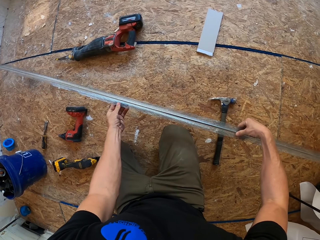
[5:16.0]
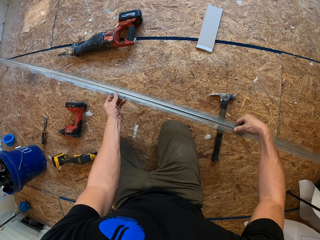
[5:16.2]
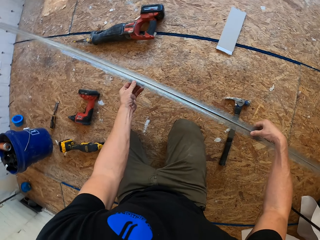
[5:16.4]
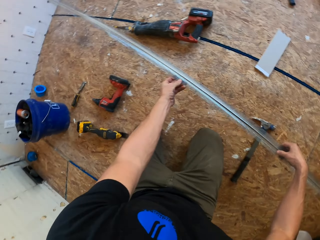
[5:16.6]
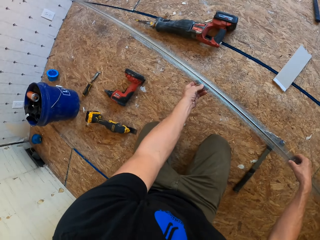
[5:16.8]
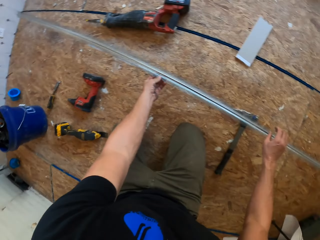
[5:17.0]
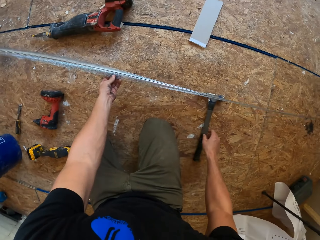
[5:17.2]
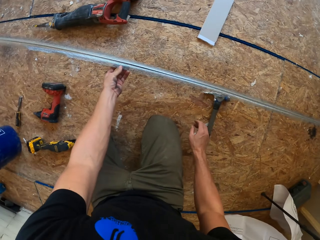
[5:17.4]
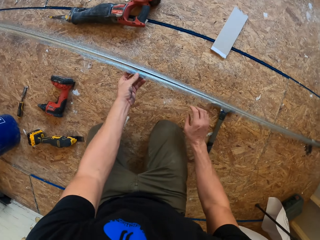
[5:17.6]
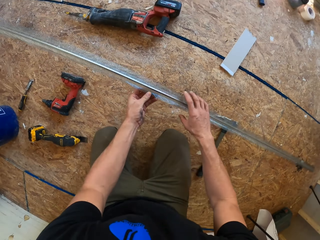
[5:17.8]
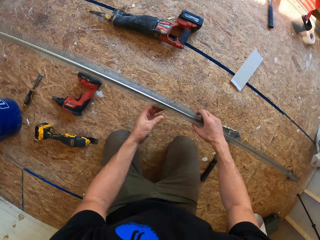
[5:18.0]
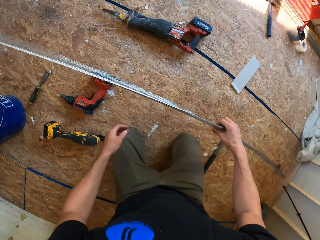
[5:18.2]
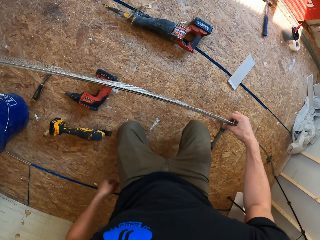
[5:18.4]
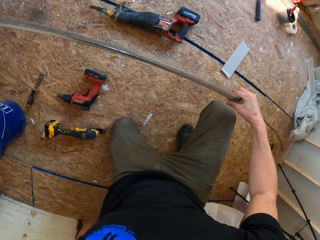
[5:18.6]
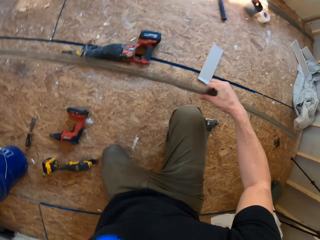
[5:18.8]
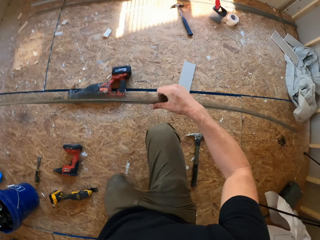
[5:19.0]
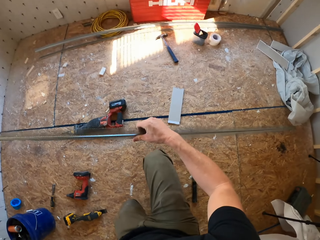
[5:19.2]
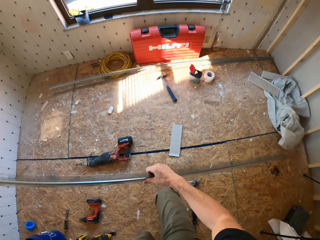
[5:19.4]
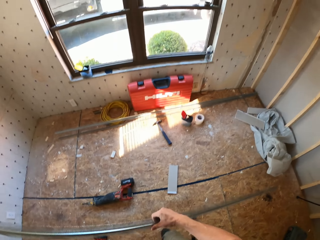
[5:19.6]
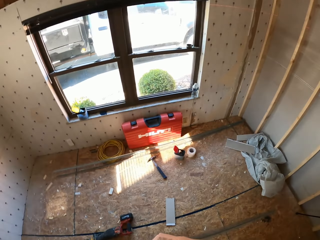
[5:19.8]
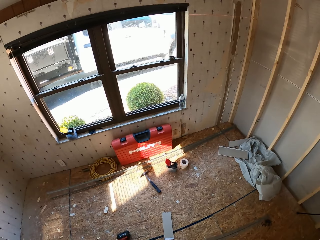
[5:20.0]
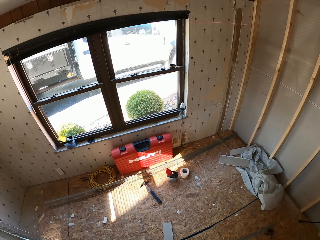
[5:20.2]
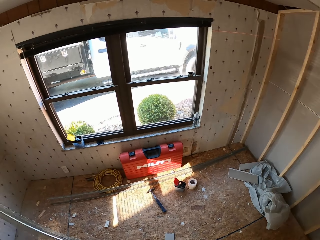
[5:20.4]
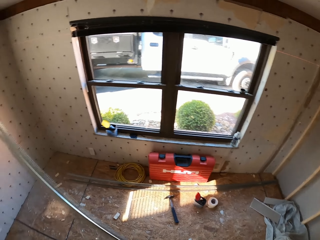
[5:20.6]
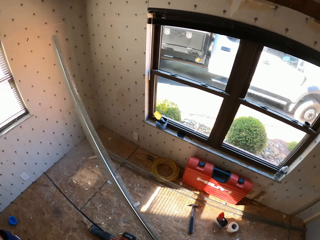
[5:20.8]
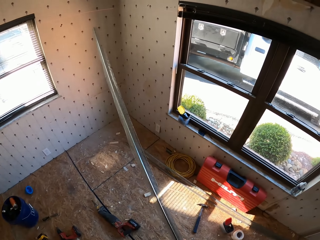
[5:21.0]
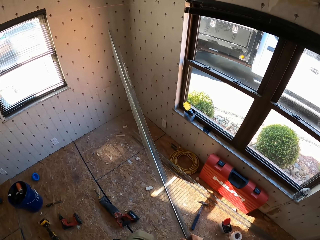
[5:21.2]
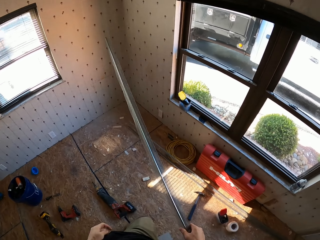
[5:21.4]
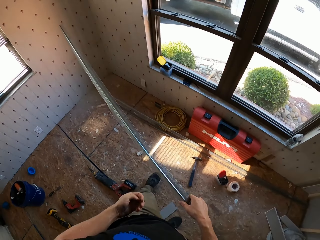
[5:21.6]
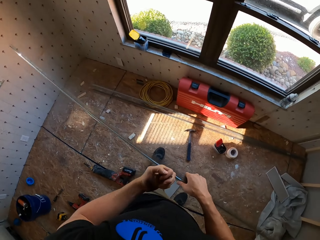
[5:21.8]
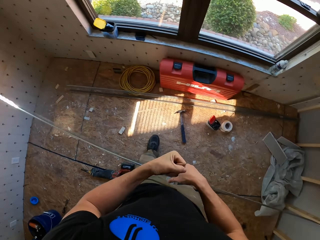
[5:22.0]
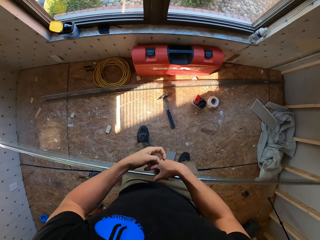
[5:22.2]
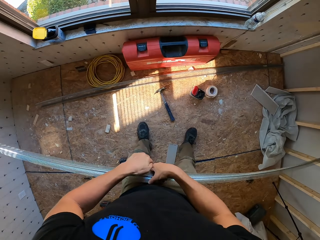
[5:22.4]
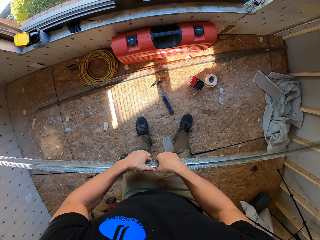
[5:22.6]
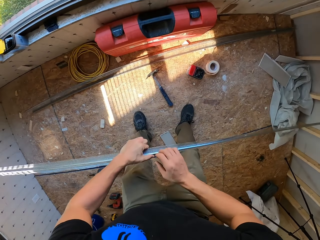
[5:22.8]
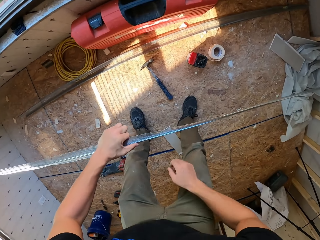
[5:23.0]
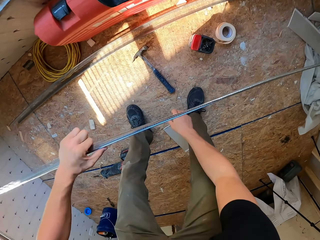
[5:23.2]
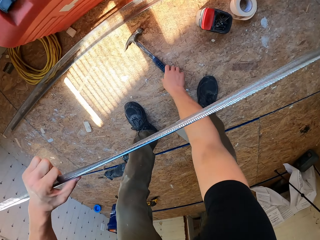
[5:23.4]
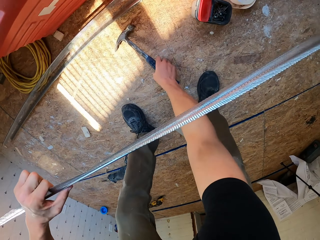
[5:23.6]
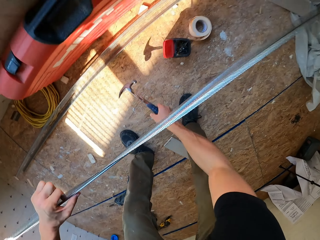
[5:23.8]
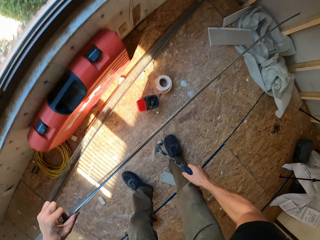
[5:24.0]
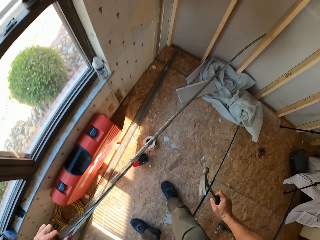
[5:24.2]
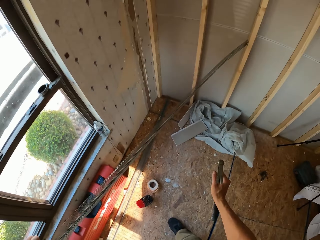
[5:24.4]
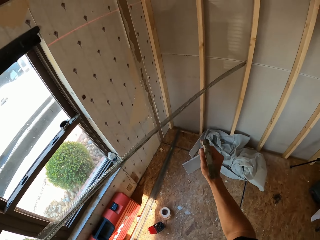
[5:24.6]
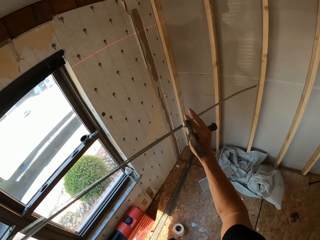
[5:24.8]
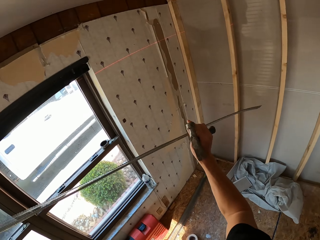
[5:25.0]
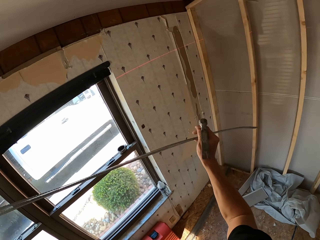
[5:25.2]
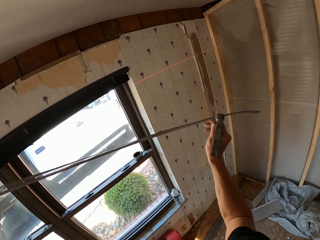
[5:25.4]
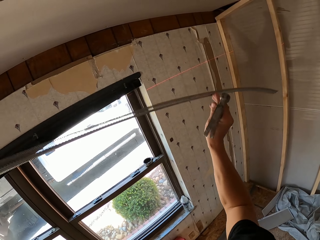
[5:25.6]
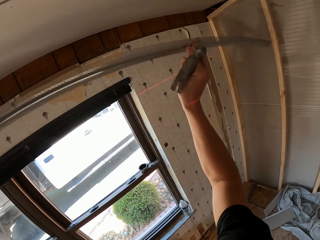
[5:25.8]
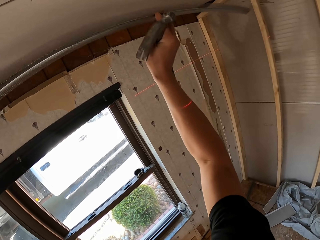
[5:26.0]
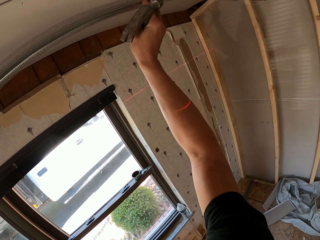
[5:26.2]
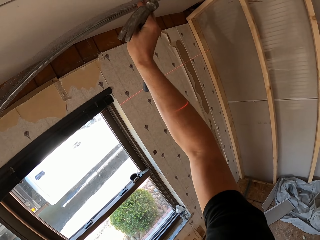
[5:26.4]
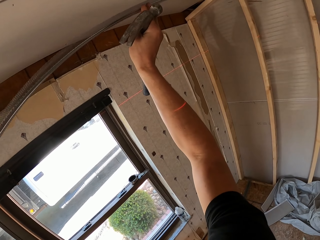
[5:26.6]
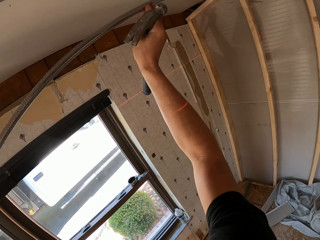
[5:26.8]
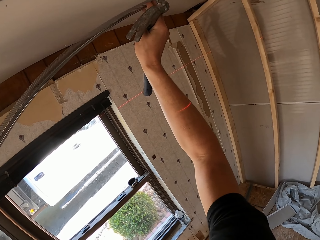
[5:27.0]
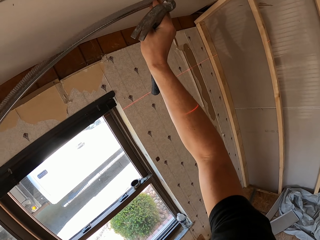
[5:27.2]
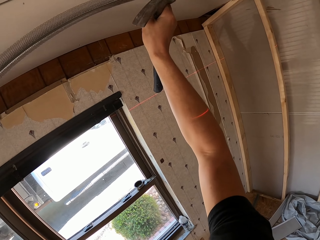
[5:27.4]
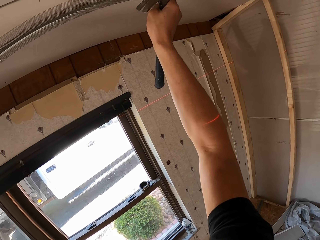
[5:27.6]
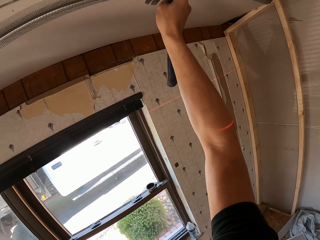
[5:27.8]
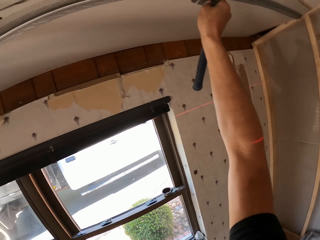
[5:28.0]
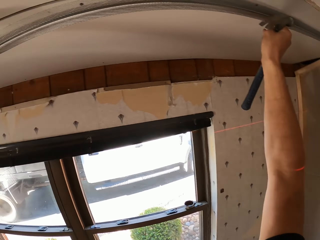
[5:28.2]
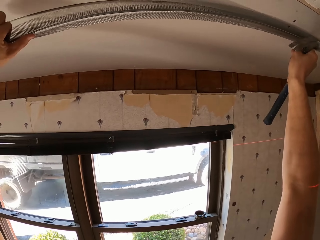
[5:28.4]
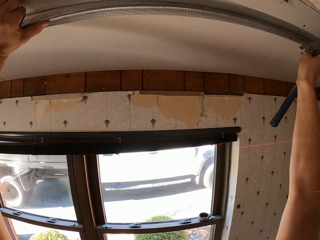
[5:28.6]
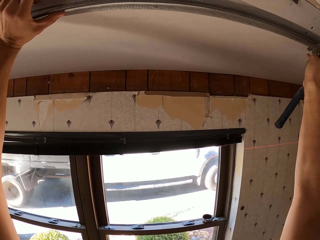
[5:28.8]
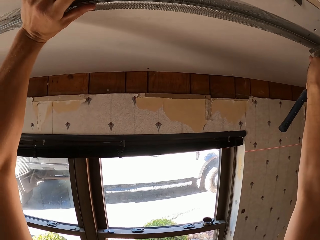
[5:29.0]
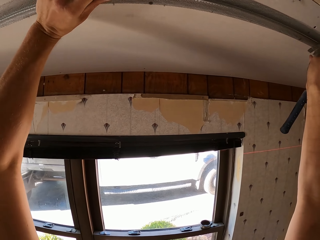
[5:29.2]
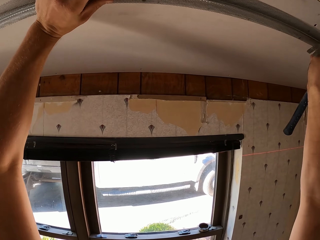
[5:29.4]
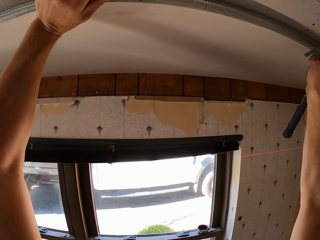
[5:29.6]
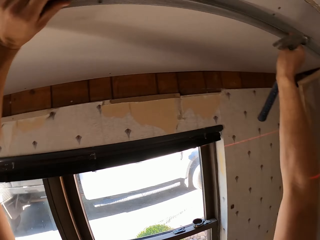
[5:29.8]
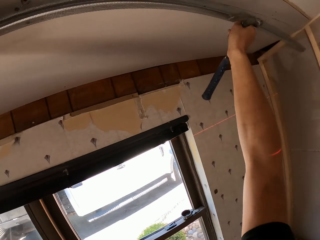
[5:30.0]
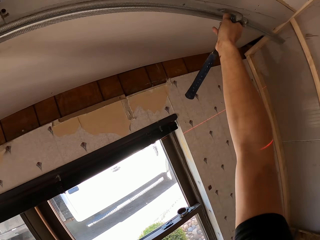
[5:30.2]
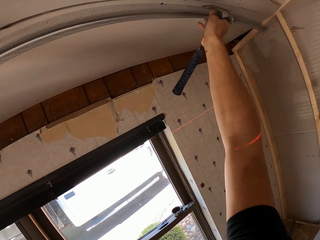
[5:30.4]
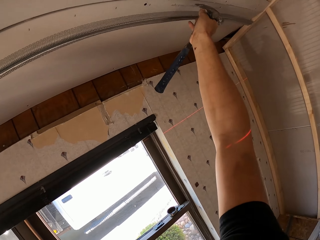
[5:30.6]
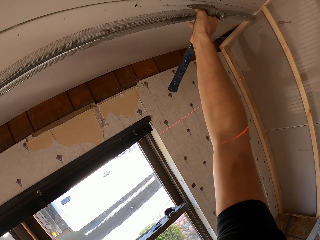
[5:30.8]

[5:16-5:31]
The camera wearer stands with something in the hand. They look around the room. They transfer the mesh to the left hand. They pick up a hammer. They place the mesh on a ceiling.

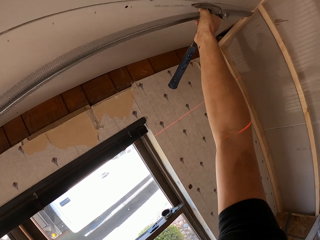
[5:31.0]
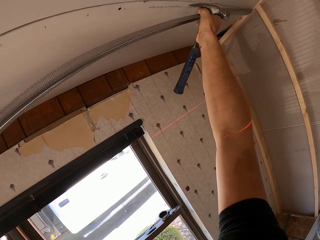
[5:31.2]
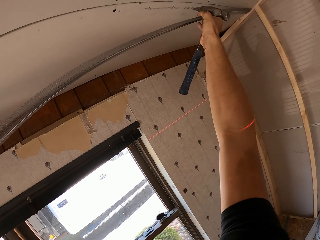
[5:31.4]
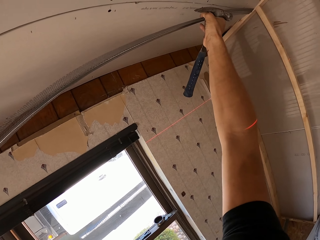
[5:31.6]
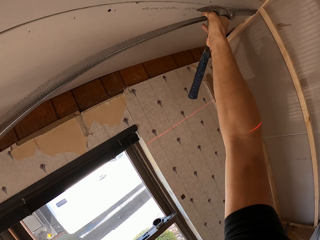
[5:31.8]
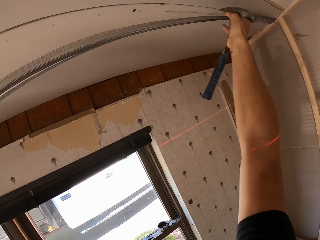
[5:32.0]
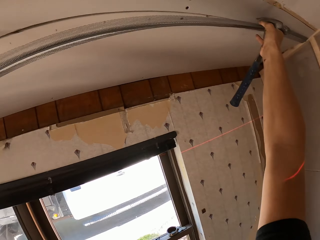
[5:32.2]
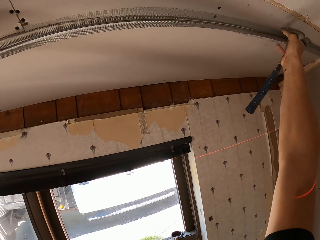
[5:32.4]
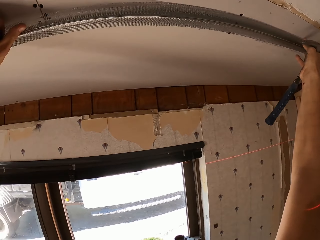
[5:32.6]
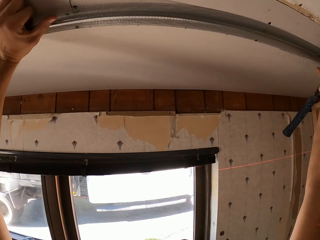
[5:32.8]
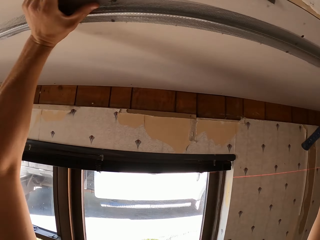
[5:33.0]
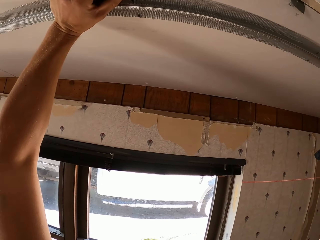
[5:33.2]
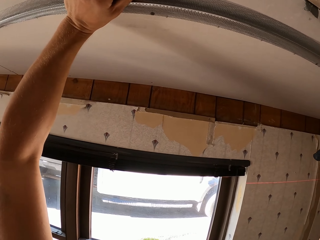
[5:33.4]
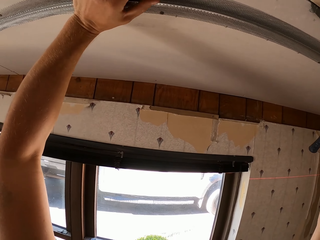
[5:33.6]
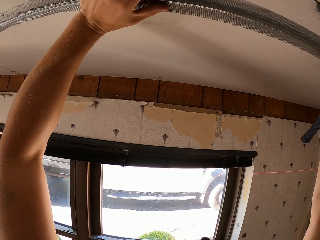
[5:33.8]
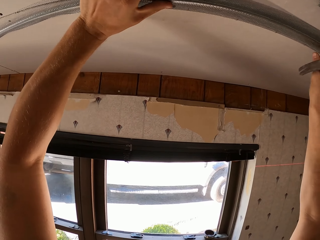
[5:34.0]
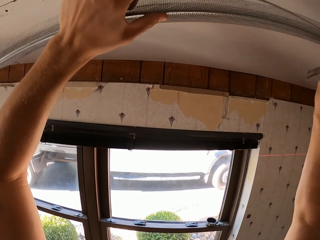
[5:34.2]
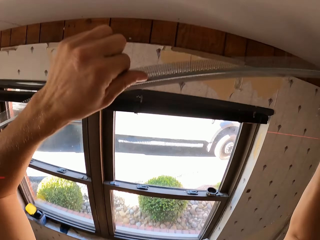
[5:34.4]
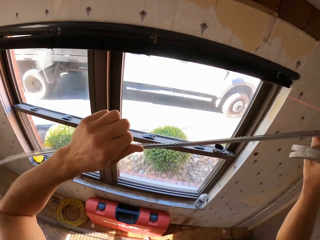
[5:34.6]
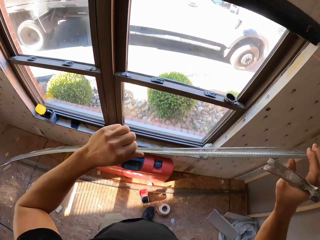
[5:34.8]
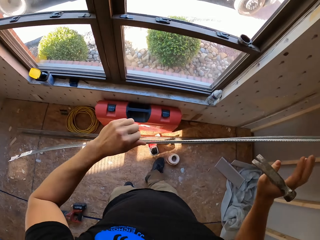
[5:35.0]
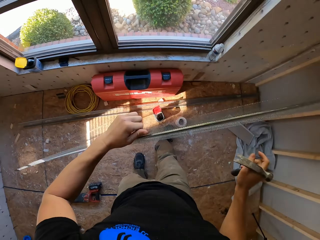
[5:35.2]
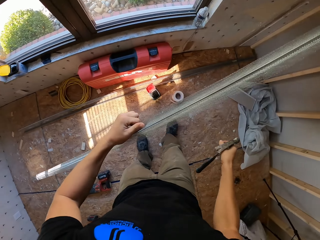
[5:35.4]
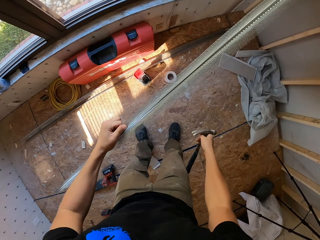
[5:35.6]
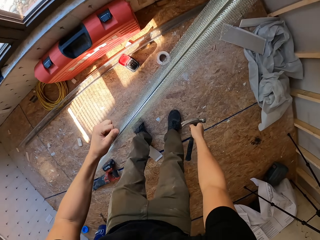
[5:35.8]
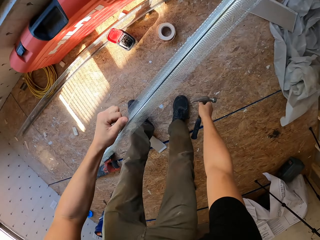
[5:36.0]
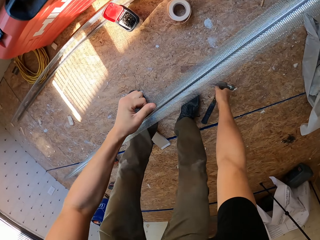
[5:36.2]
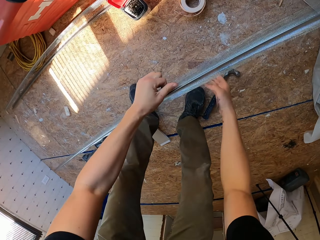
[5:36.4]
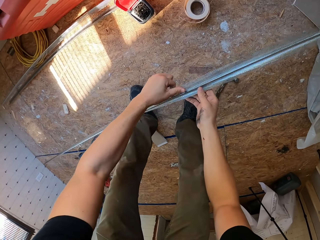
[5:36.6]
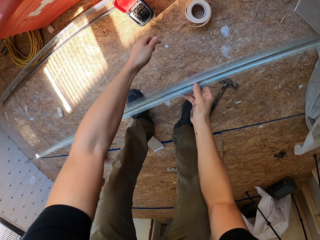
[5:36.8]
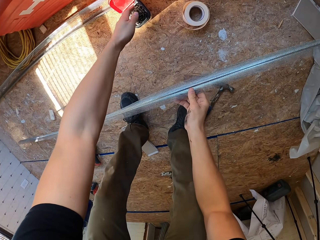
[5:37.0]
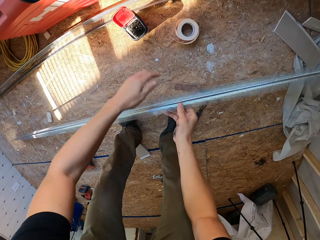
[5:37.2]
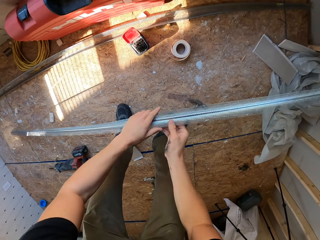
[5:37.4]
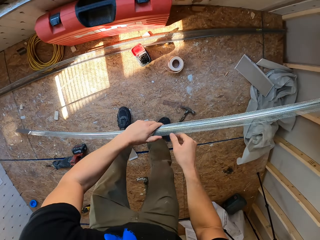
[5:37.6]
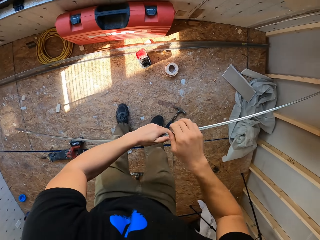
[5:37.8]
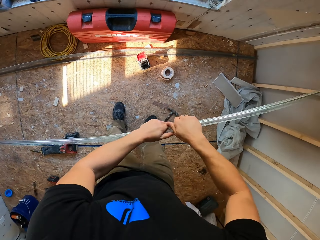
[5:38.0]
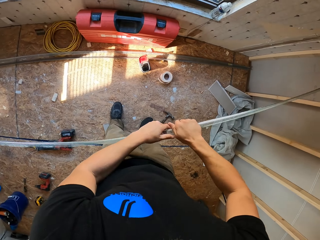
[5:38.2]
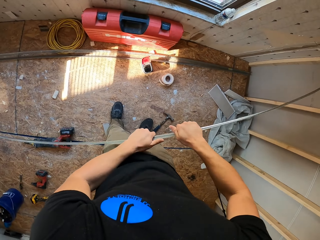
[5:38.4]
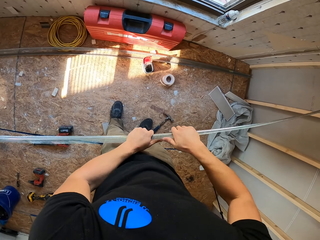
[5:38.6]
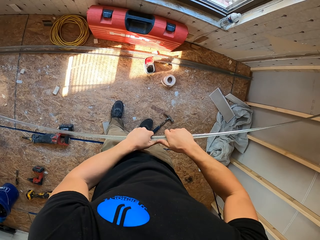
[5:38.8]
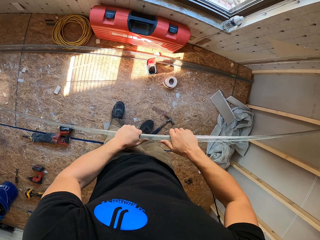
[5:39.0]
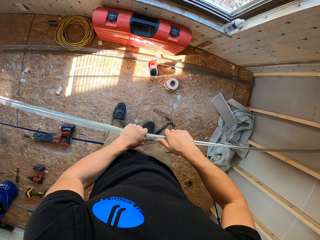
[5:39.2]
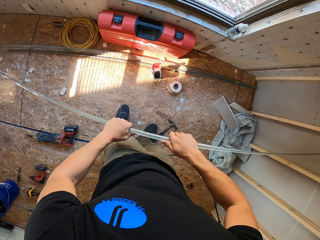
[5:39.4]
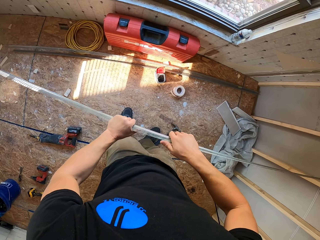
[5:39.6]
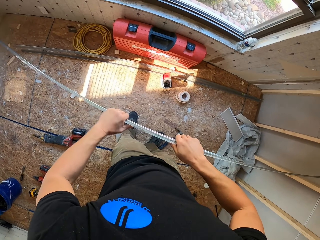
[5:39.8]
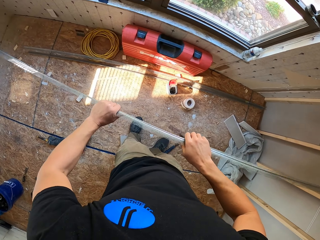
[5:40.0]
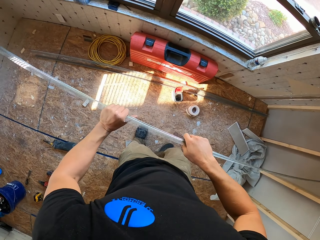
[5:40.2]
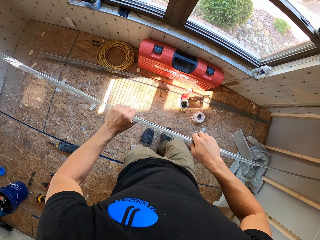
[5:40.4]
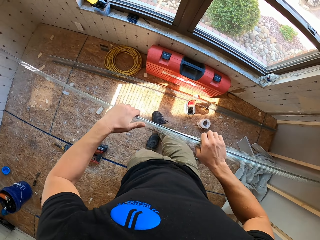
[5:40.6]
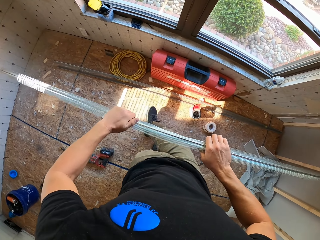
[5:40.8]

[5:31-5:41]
The camera wearer holds the mesh with the left hand. They put the hammer on the floor. They put the nail in the tin. They adjust the mesh. They press something with the hand.
